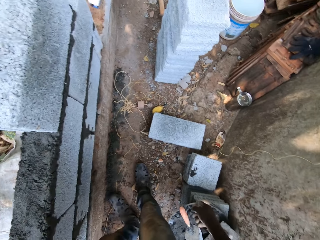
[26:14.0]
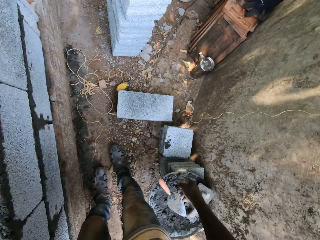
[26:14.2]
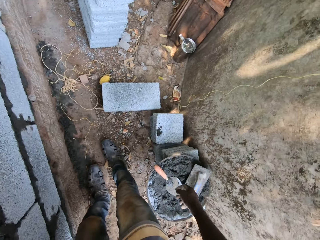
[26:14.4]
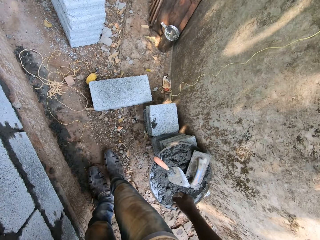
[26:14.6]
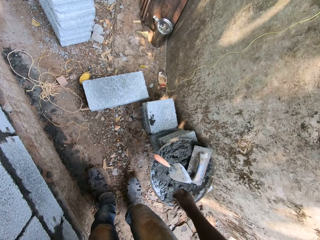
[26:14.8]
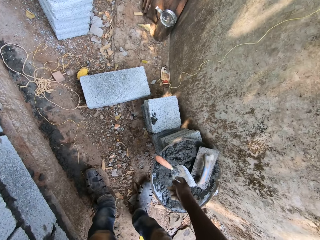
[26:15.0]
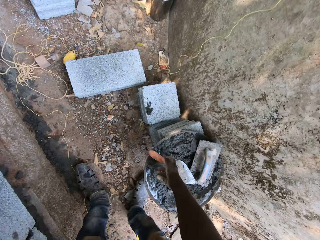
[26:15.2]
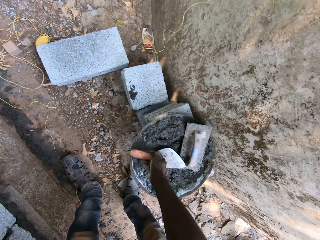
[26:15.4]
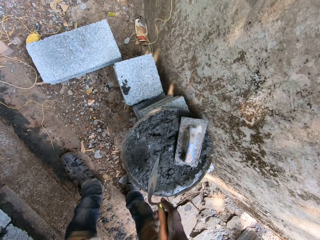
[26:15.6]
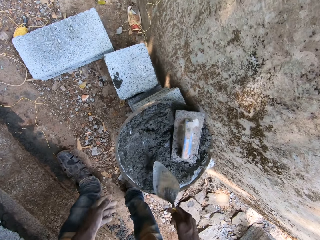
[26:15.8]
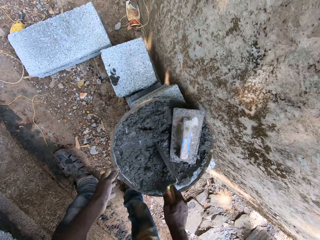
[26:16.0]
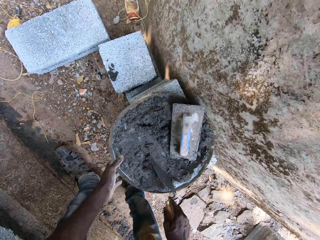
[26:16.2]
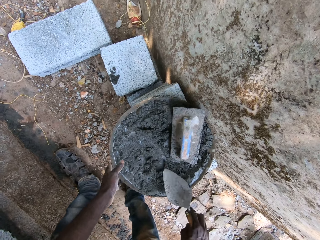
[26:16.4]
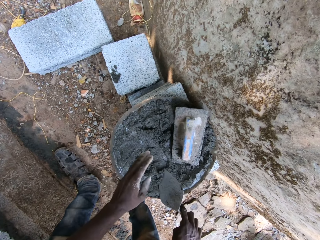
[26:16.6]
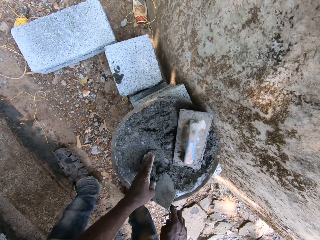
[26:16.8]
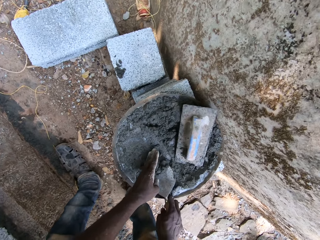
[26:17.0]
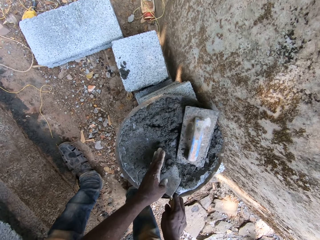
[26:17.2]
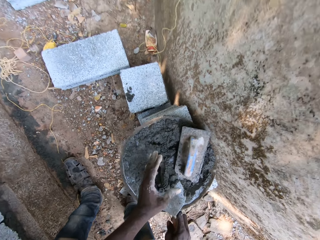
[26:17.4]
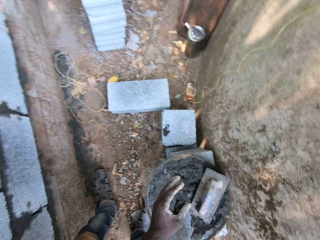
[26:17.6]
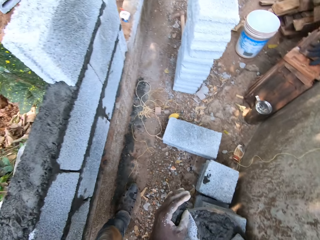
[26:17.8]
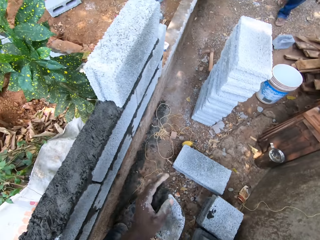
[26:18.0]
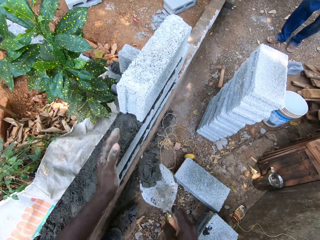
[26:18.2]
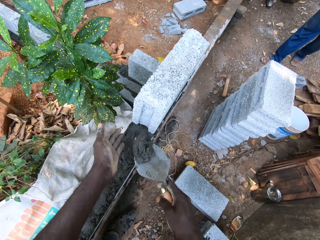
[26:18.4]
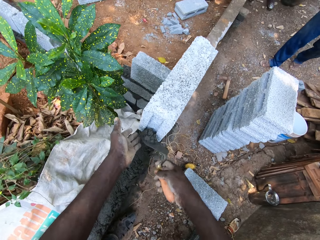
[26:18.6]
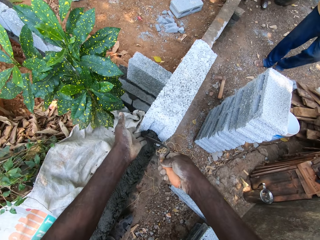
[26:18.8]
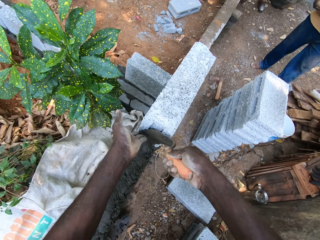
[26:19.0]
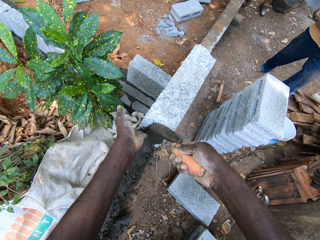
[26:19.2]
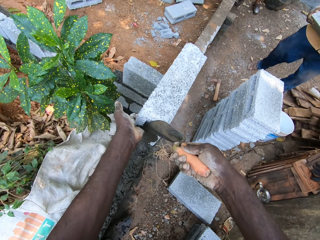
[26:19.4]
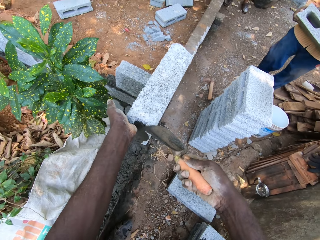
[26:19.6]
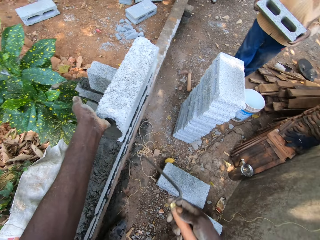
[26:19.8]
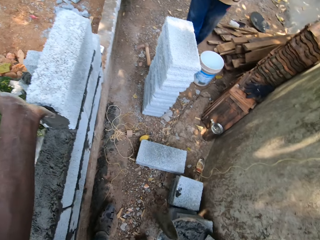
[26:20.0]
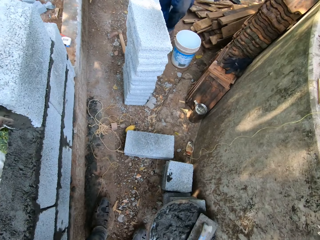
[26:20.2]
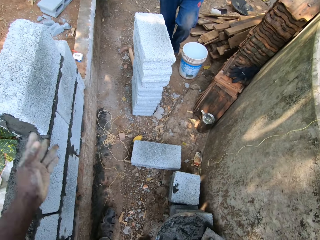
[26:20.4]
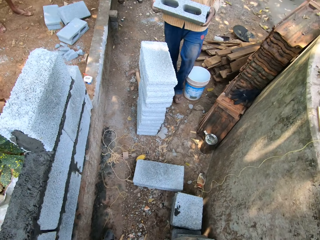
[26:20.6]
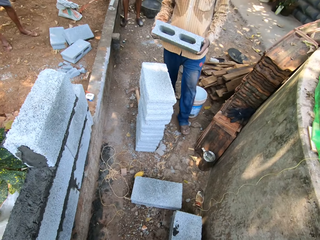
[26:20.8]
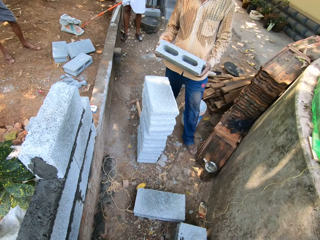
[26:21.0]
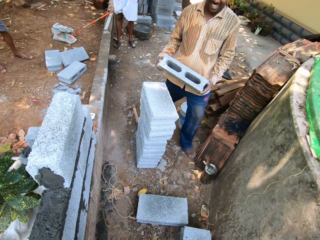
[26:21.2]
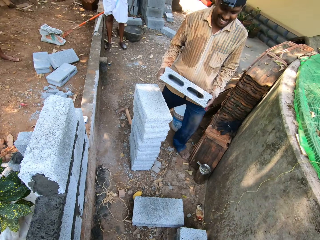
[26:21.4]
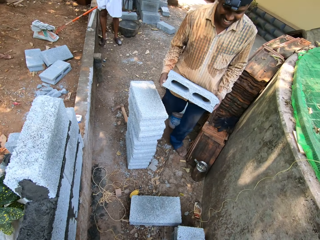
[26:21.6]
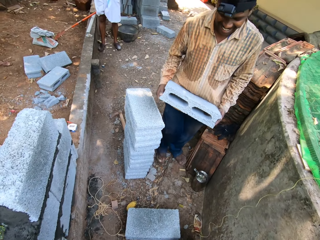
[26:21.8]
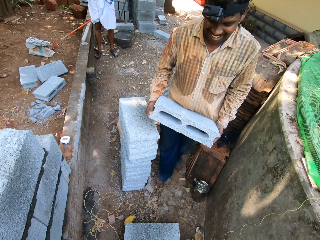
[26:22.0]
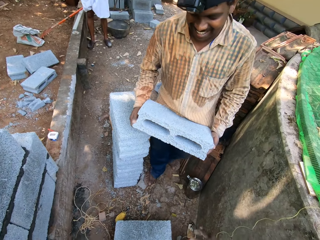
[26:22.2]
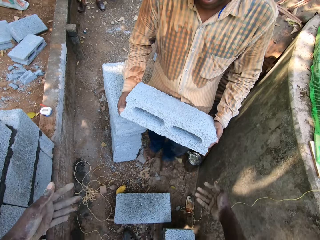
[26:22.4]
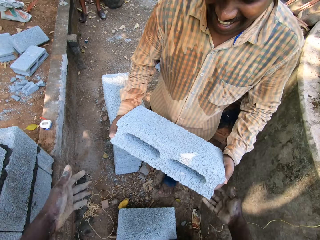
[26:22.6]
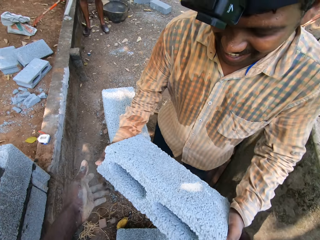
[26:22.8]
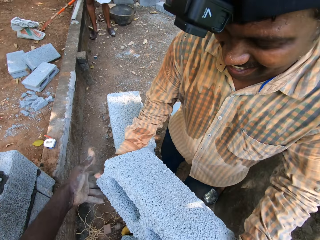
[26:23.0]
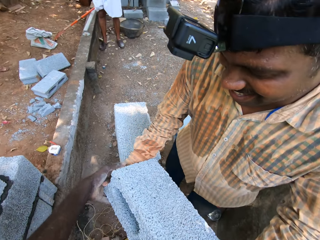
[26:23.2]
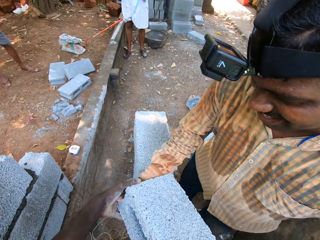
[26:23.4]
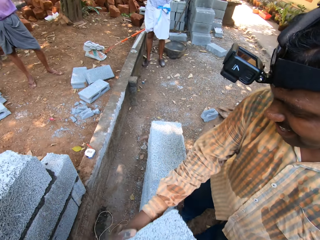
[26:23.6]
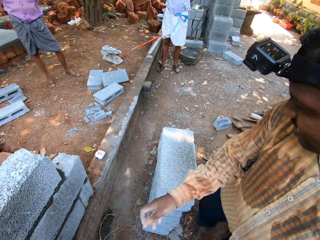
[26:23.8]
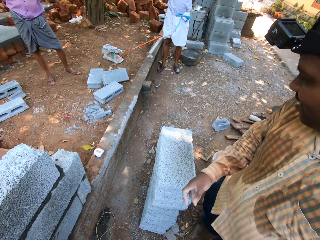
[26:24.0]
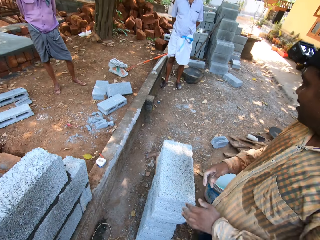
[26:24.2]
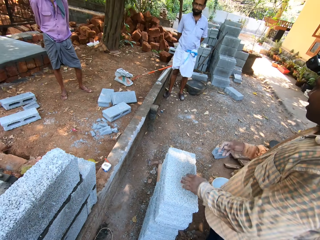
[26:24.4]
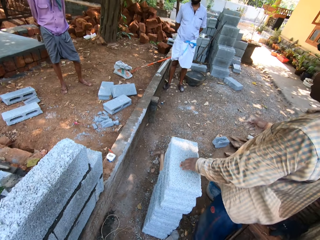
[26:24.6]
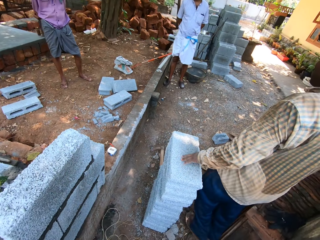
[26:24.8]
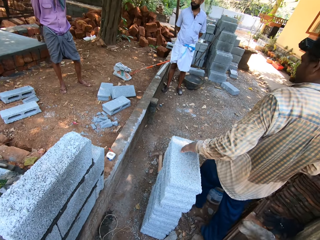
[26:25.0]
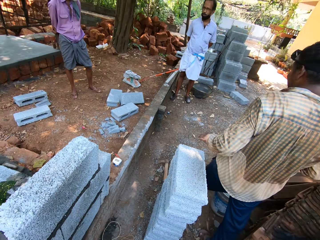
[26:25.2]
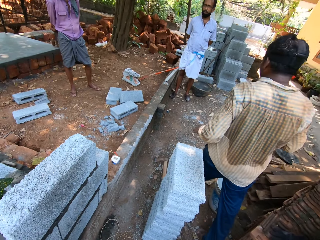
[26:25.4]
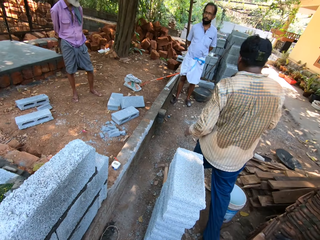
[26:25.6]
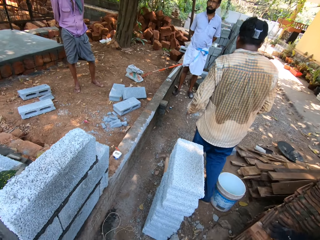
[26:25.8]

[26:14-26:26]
The camera wearer picks the trowel from the tray with his right hand. He takes cement from the tray with the trowel in his right hand. He applies the cement on the wall with the trowel in his right hand. He interacts with a man. He takes a brick from the man with both hands.

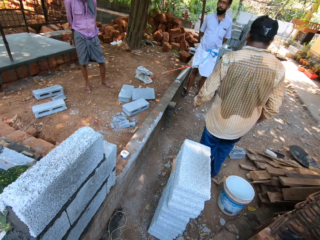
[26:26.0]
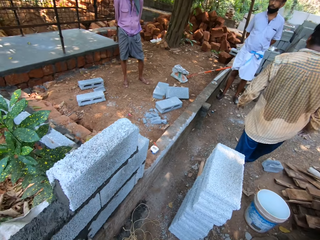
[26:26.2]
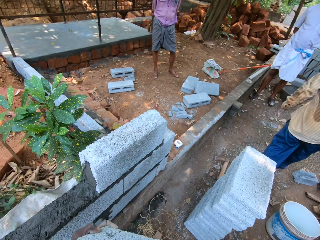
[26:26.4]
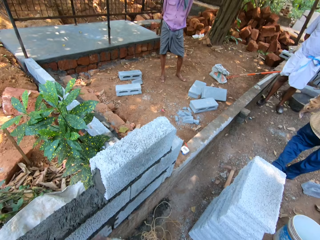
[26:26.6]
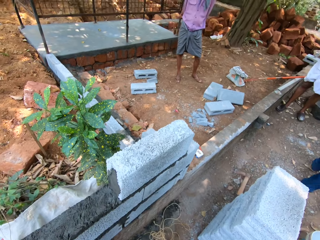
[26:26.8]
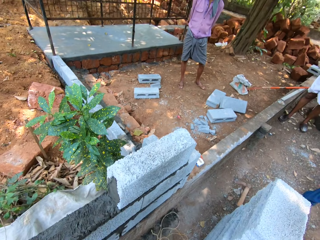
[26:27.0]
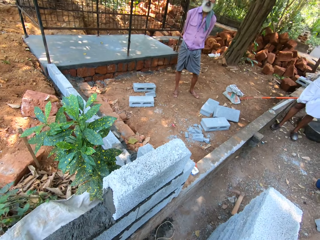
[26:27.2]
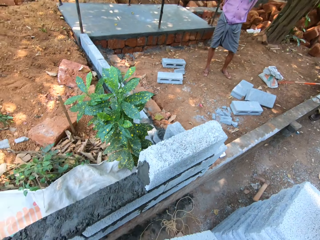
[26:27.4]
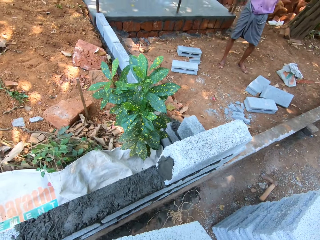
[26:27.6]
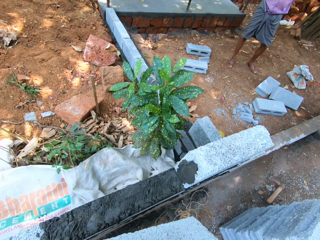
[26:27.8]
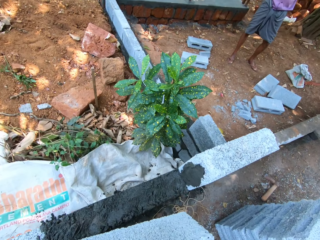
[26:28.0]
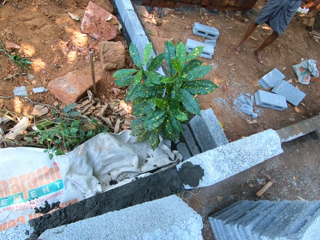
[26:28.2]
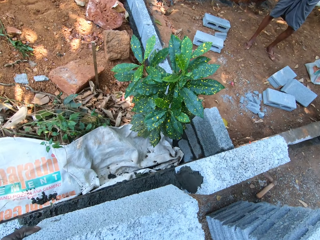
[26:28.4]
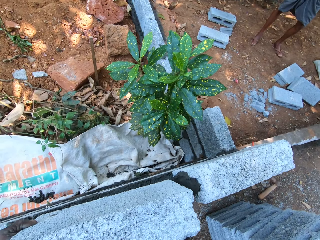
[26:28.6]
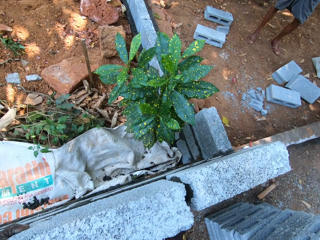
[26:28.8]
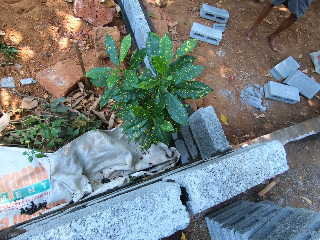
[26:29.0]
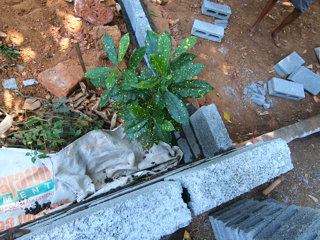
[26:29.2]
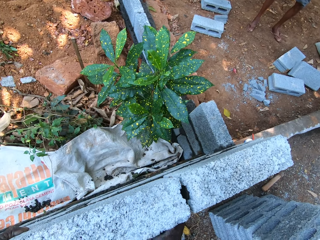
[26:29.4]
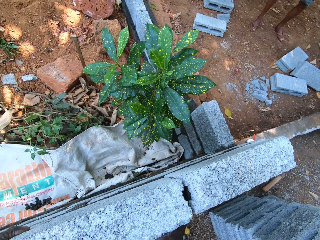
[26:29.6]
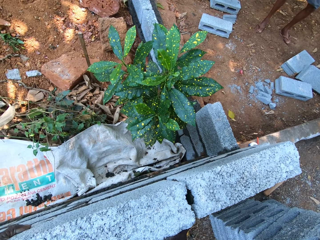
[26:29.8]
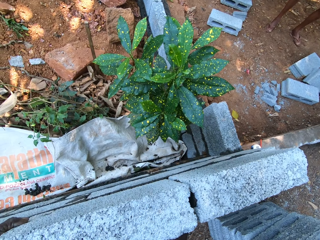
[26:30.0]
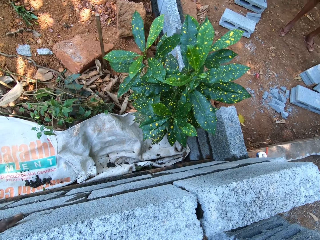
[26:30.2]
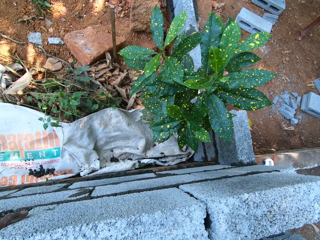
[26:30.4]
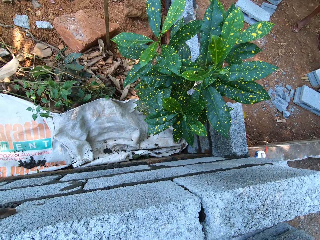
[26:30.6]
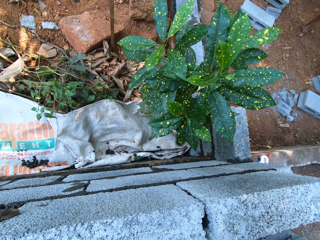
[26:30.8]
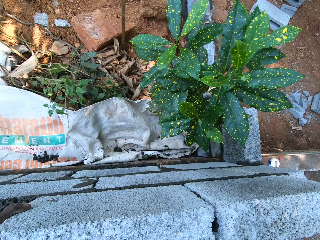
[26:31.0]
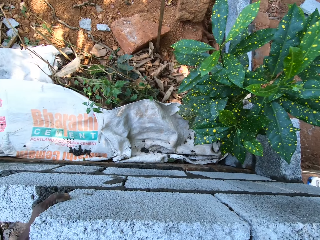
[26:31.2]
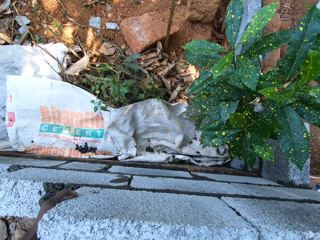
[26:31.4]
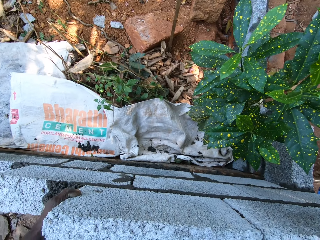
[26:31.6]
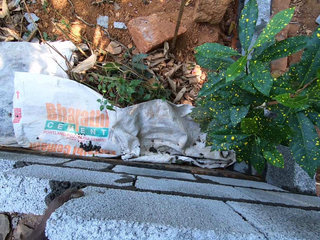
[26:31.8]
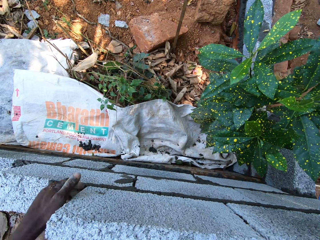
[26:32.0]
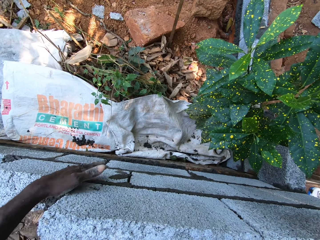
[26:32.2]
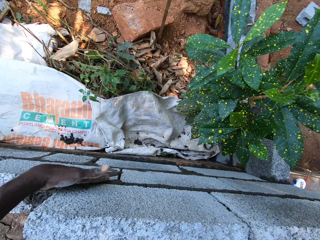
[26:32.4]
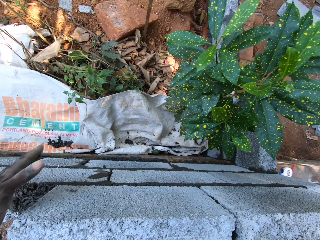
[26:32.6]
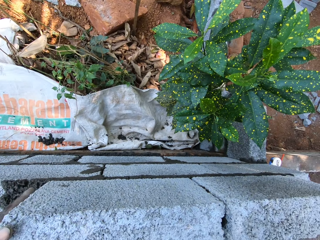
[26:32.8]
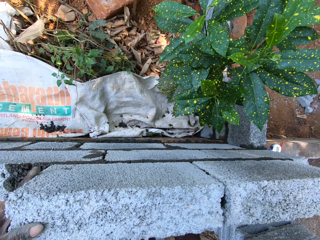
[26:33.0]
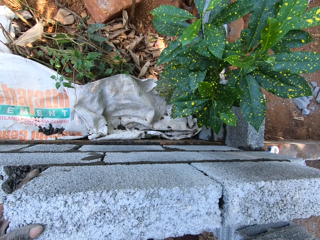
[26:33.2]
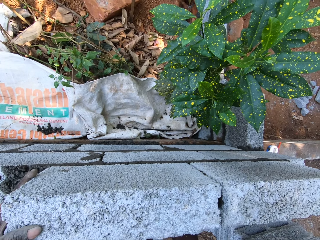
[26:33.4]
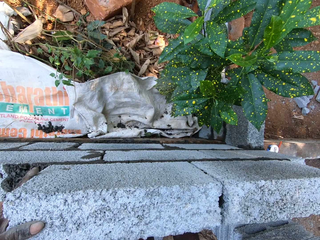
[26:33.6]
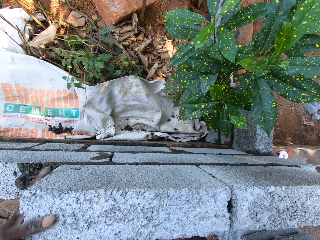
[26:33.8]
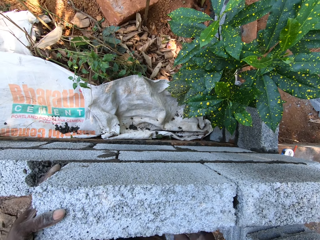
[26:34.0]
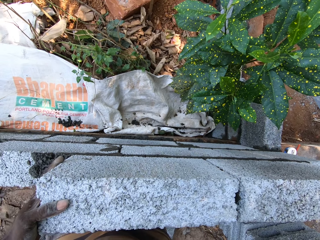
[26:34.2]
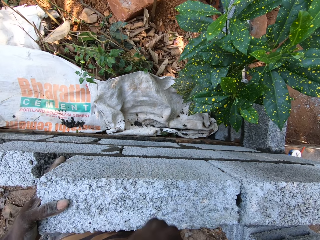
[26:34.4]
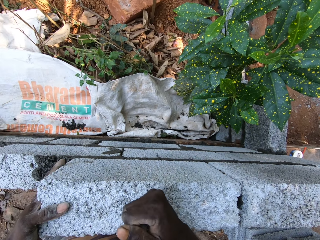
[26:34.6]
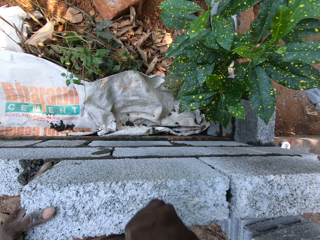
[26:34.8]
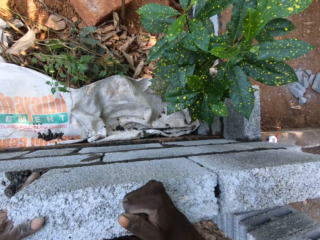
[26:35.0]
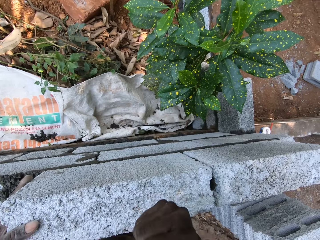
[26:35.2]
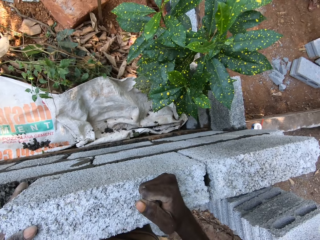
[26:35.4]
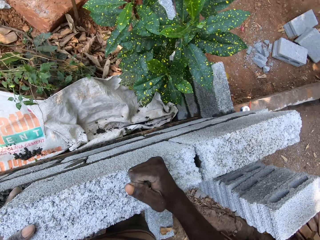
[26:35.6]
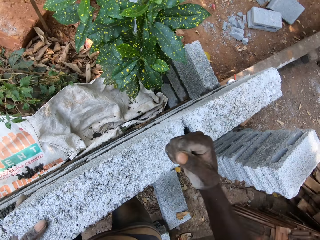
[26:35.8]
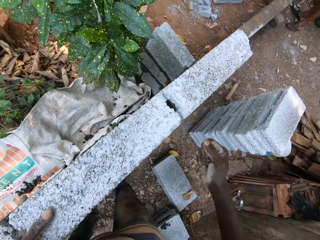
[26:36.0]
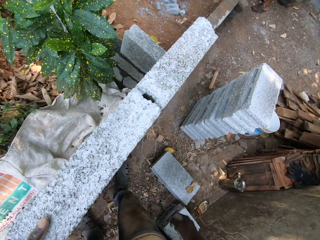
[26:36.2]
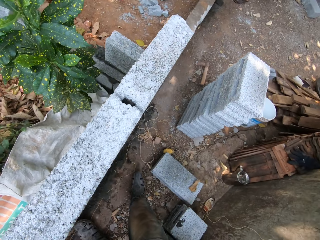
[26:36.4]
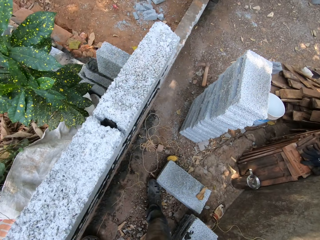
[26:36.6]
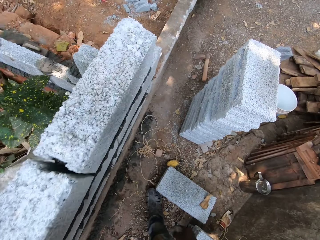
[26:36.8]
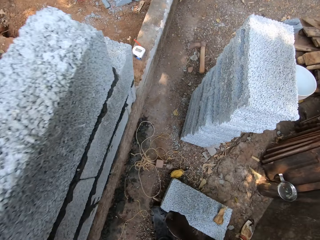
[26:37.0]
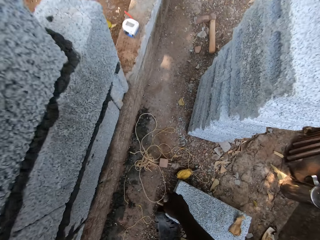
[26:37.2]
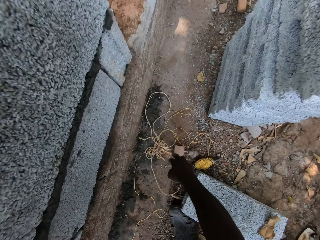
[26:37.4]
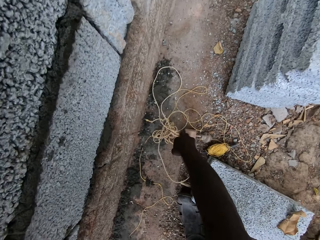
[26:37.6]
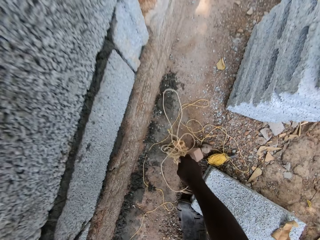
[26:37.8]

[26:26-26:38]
The camera wearer carries the brick. He sets the brick on the wall with both hands. He bangs the brick with his right hand. He firms the brick with both hands.
